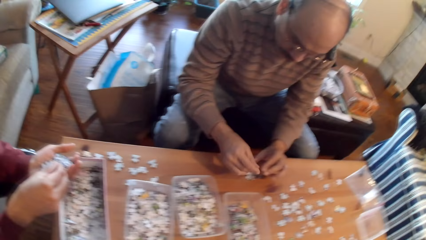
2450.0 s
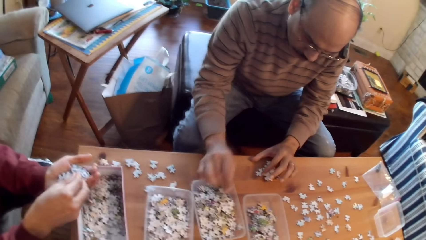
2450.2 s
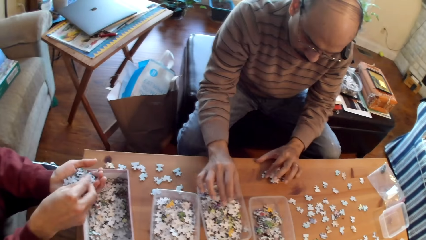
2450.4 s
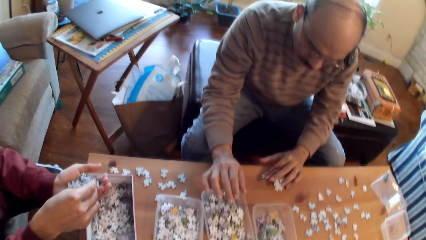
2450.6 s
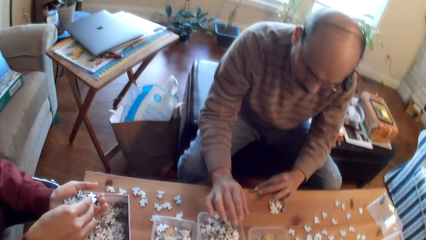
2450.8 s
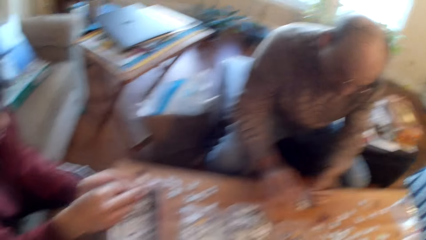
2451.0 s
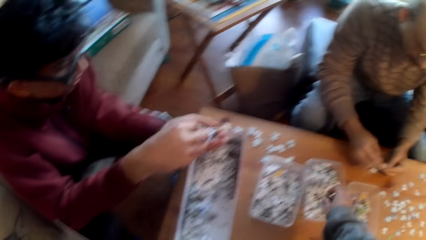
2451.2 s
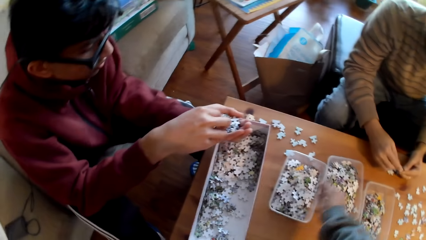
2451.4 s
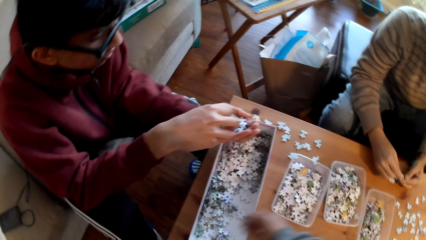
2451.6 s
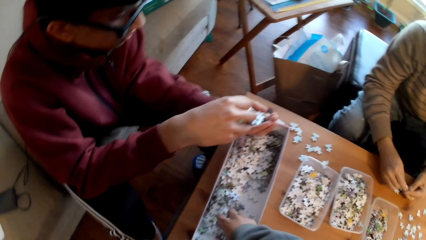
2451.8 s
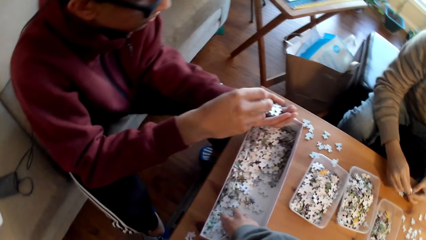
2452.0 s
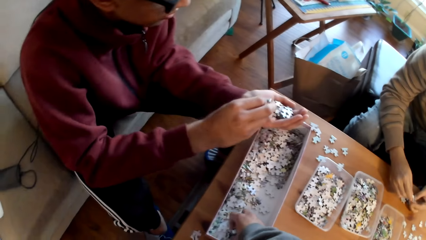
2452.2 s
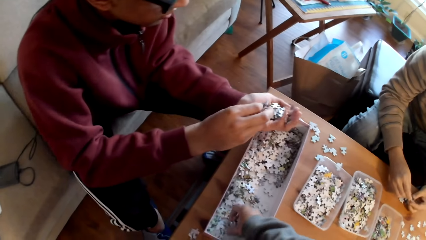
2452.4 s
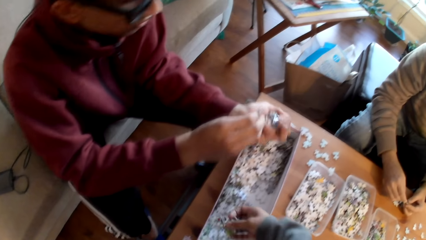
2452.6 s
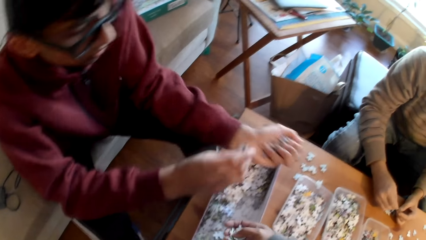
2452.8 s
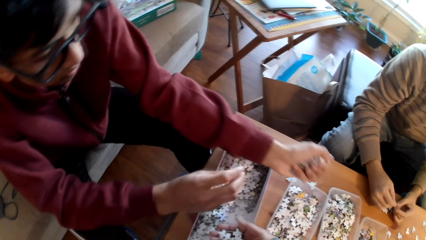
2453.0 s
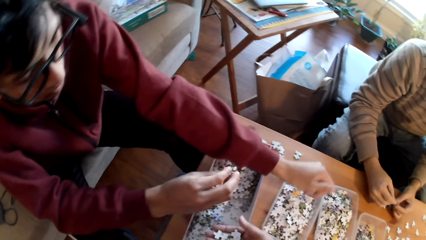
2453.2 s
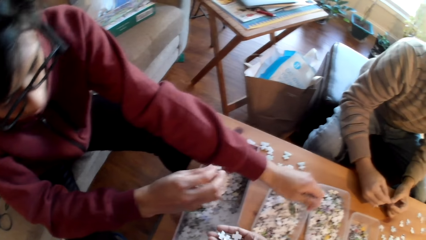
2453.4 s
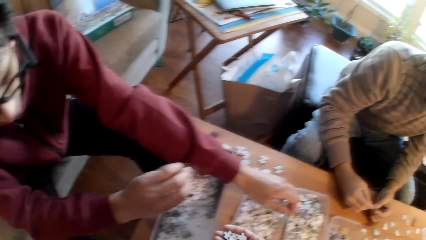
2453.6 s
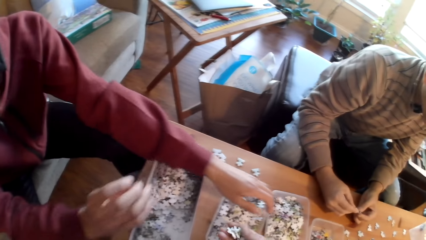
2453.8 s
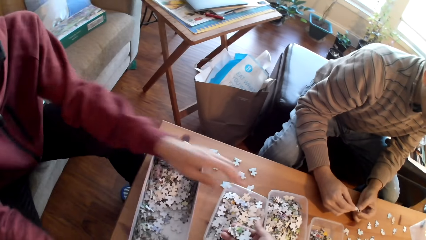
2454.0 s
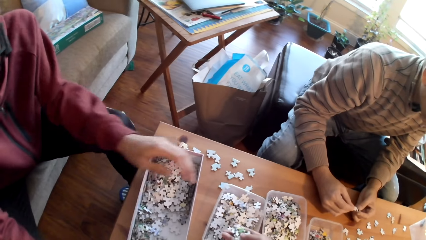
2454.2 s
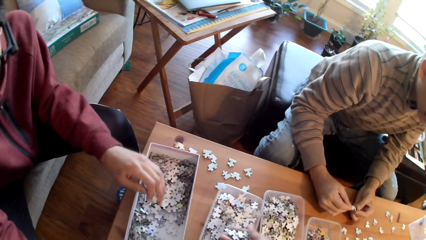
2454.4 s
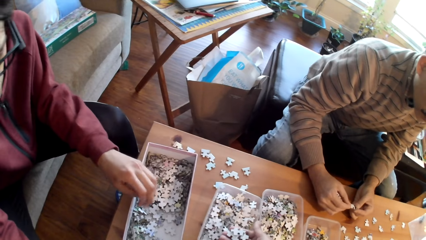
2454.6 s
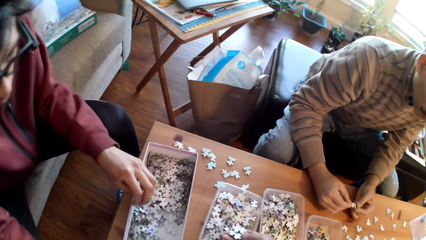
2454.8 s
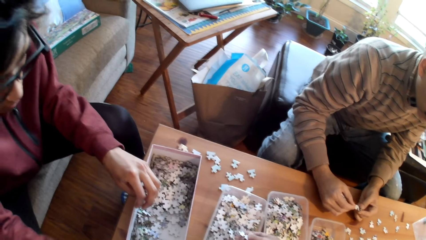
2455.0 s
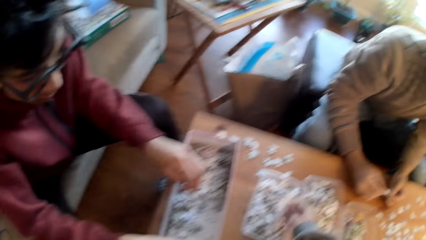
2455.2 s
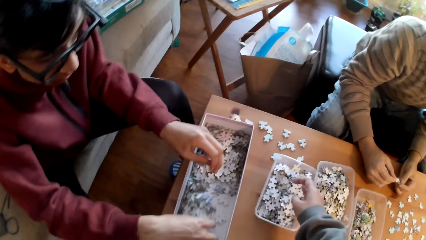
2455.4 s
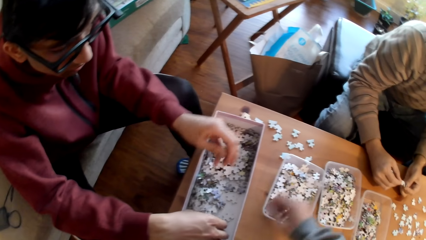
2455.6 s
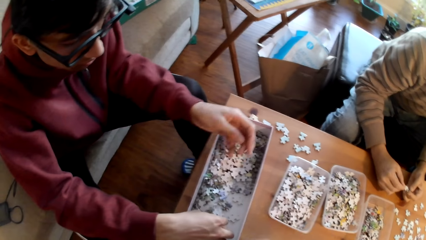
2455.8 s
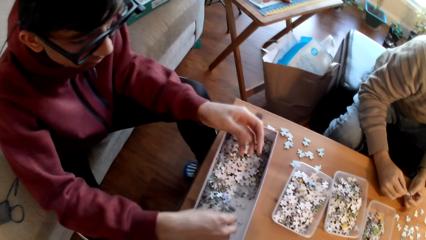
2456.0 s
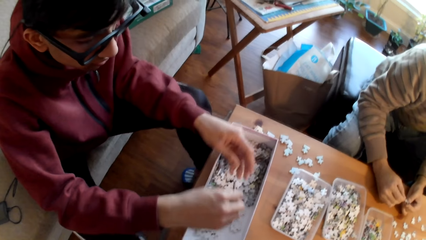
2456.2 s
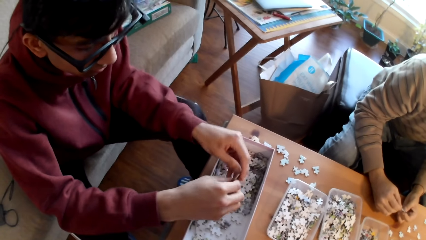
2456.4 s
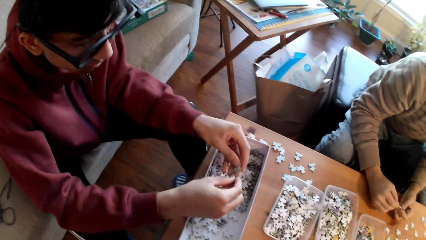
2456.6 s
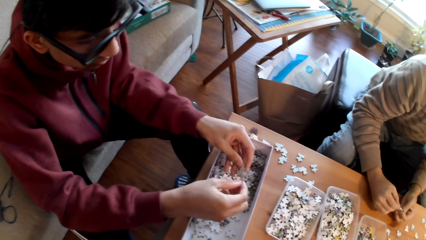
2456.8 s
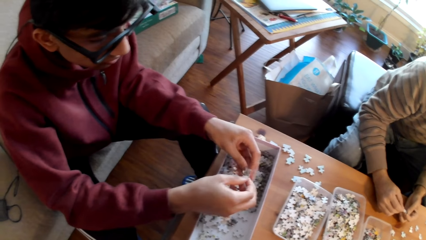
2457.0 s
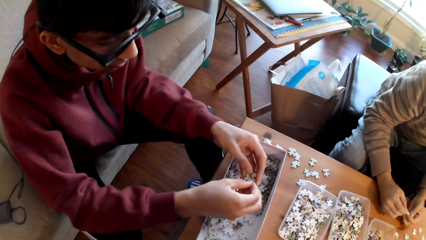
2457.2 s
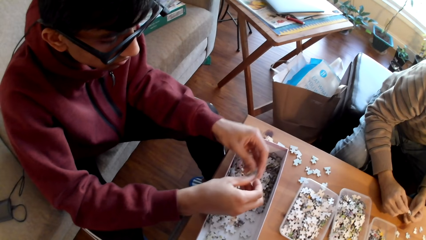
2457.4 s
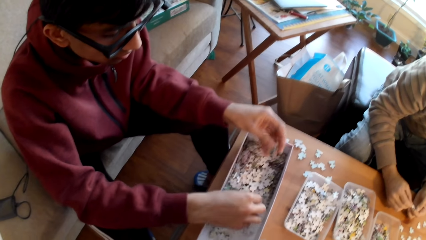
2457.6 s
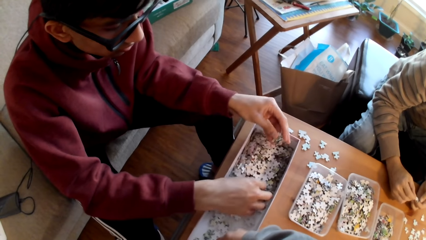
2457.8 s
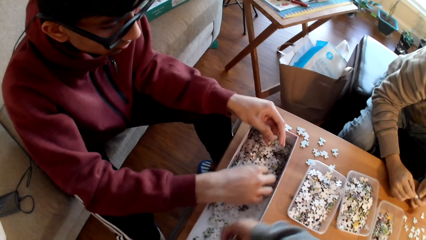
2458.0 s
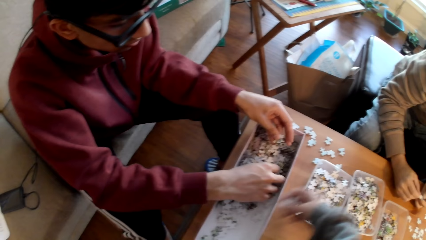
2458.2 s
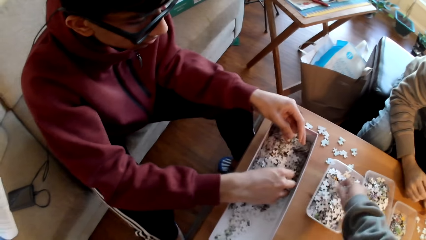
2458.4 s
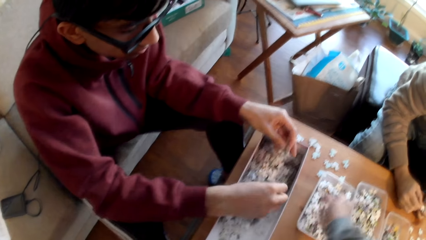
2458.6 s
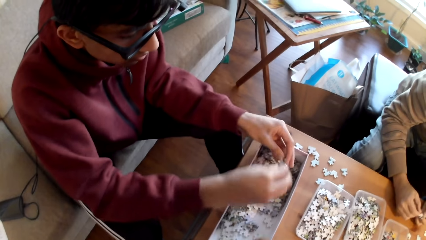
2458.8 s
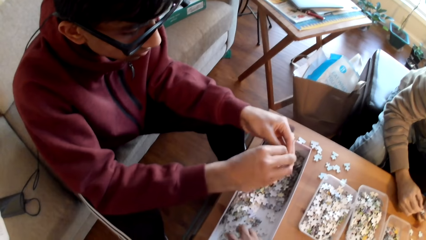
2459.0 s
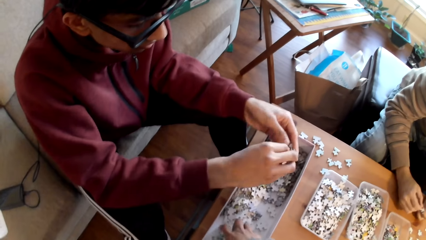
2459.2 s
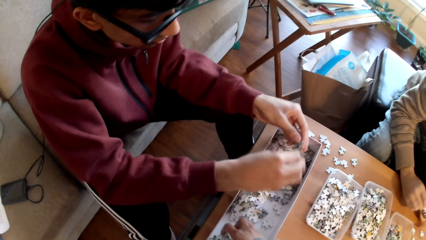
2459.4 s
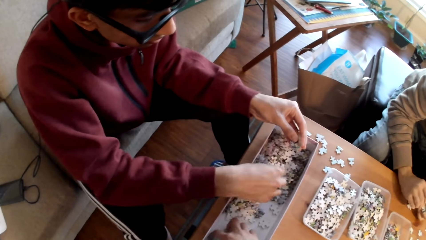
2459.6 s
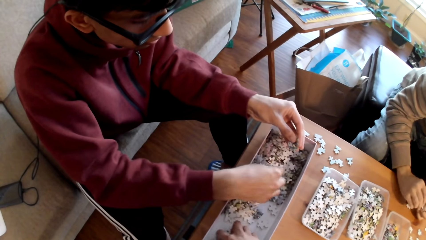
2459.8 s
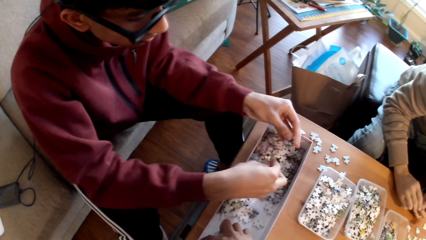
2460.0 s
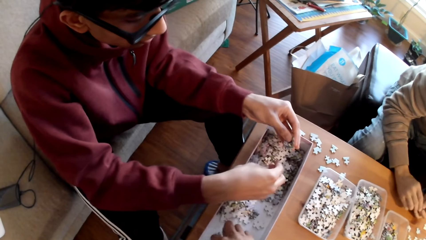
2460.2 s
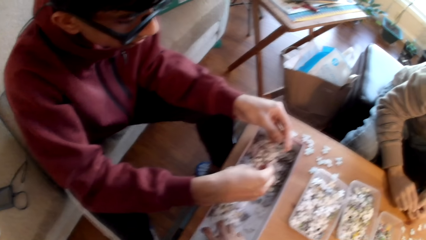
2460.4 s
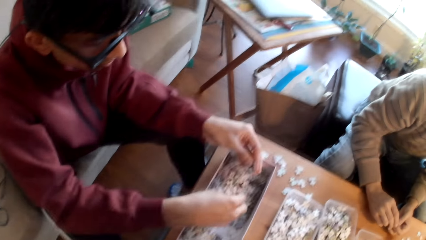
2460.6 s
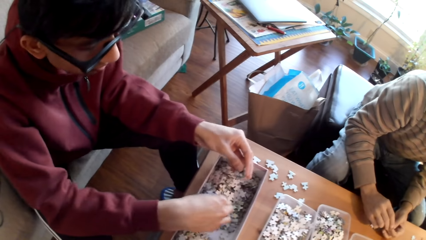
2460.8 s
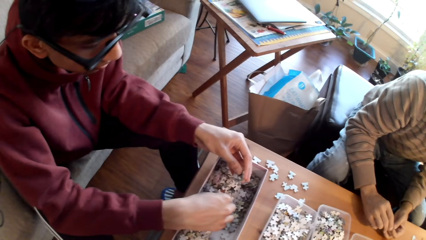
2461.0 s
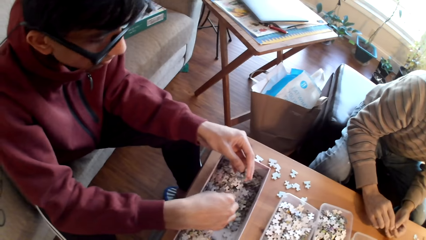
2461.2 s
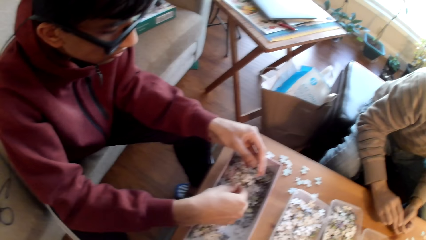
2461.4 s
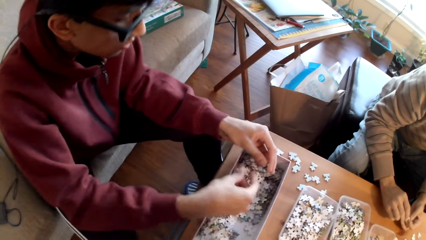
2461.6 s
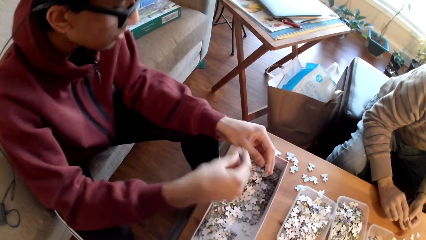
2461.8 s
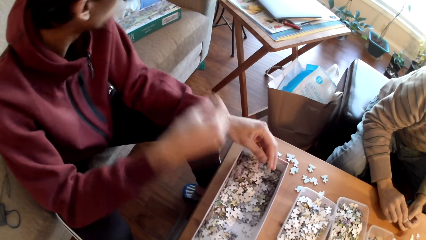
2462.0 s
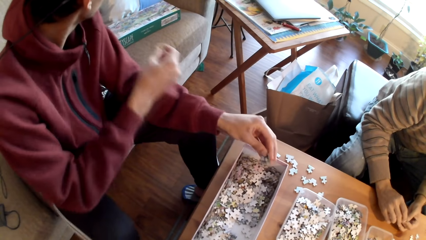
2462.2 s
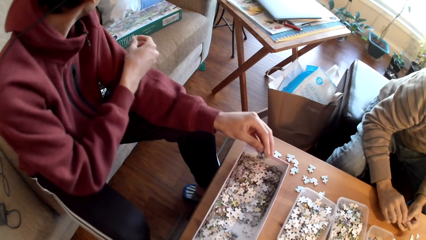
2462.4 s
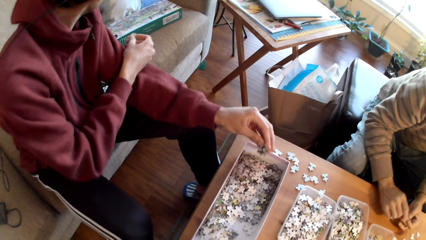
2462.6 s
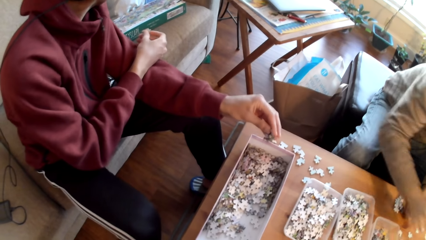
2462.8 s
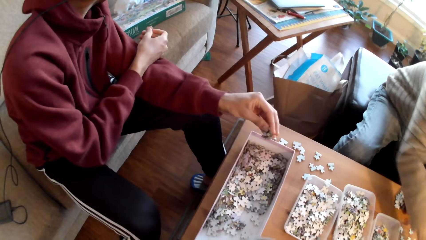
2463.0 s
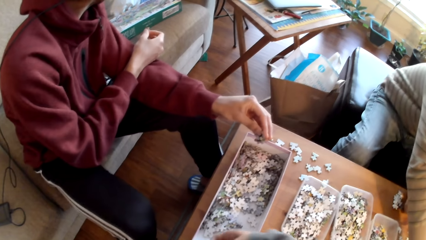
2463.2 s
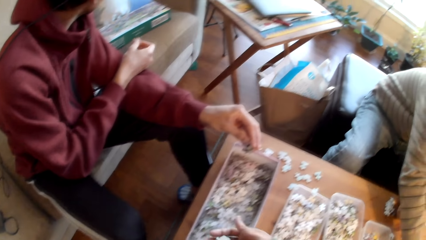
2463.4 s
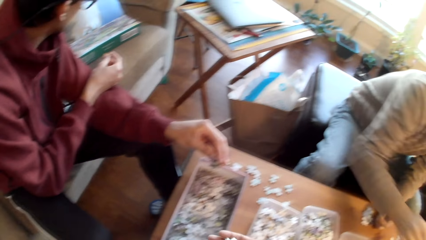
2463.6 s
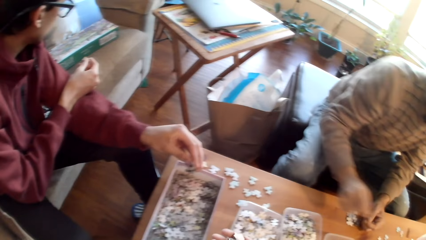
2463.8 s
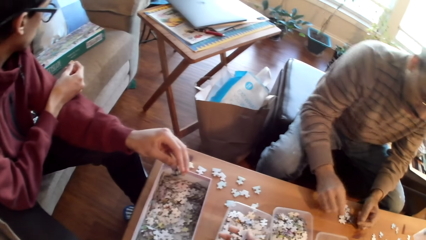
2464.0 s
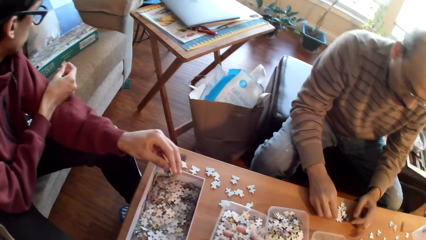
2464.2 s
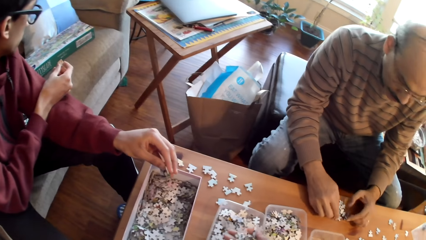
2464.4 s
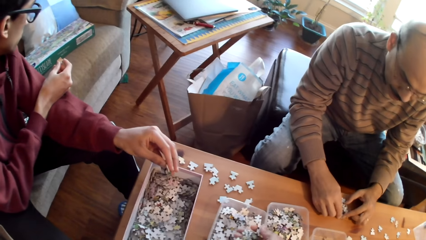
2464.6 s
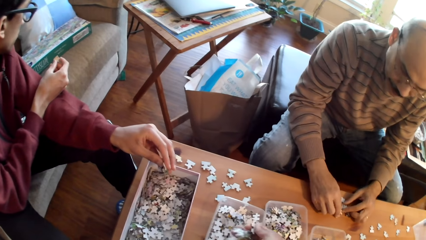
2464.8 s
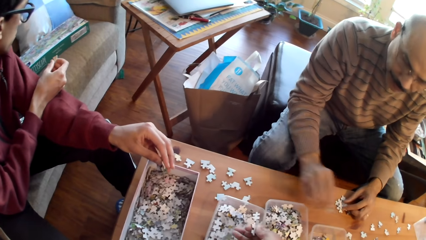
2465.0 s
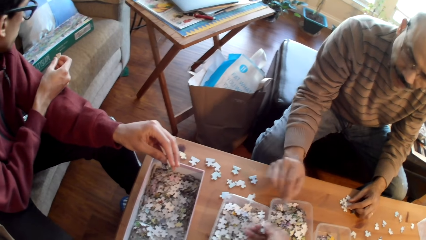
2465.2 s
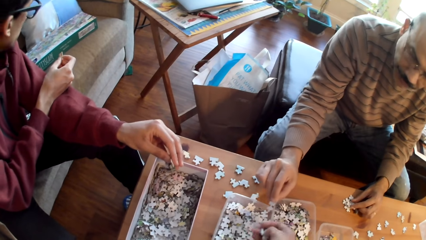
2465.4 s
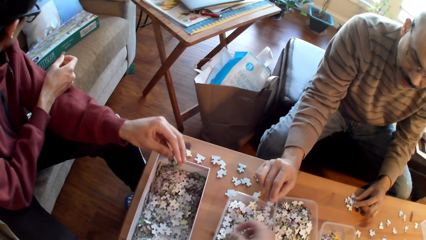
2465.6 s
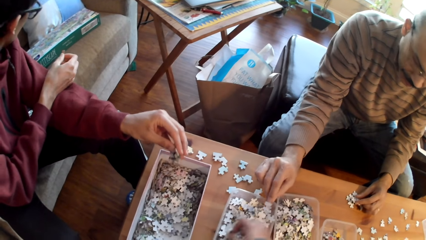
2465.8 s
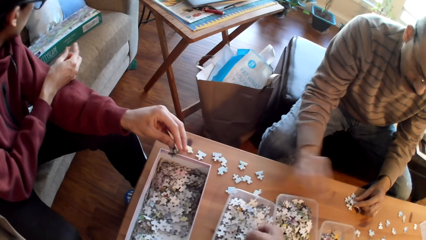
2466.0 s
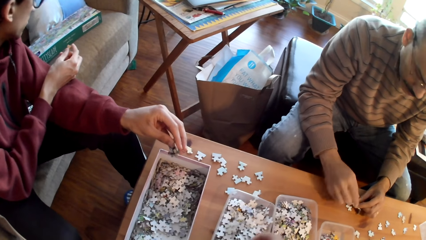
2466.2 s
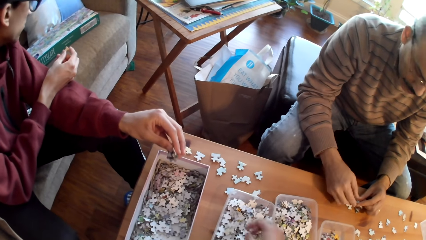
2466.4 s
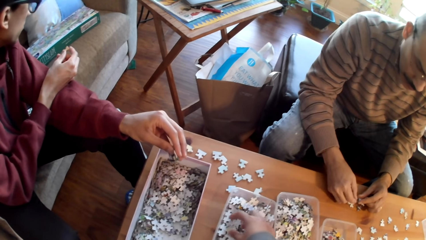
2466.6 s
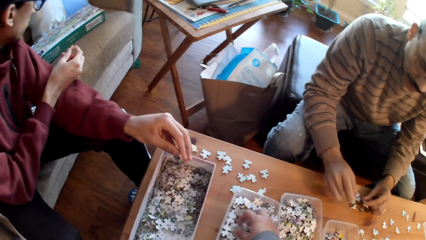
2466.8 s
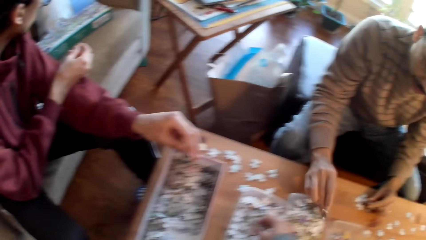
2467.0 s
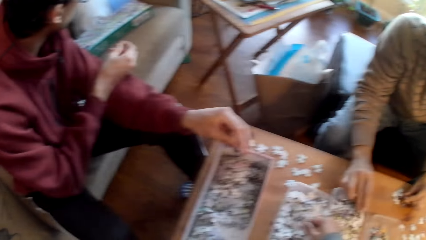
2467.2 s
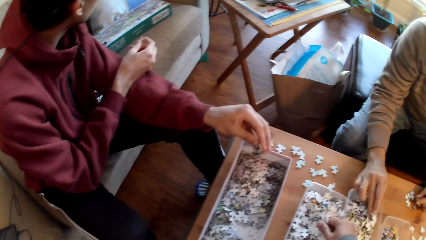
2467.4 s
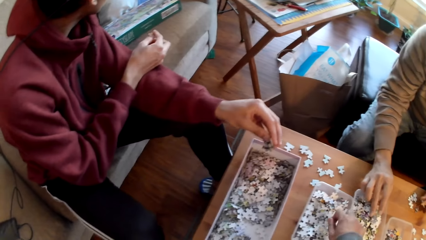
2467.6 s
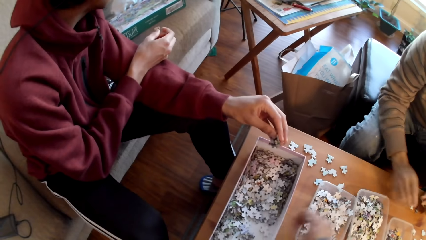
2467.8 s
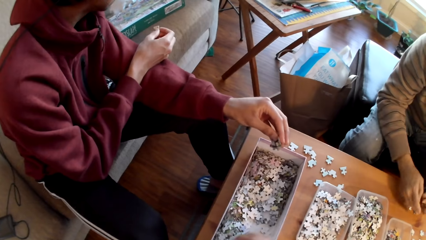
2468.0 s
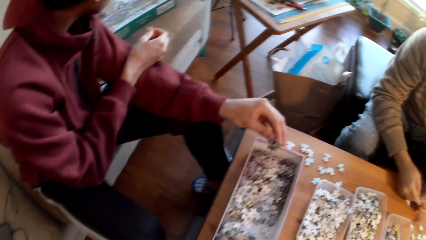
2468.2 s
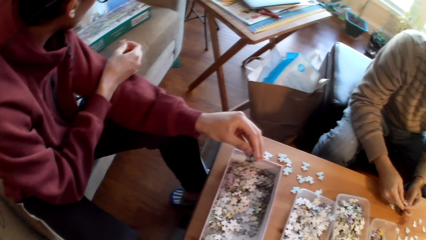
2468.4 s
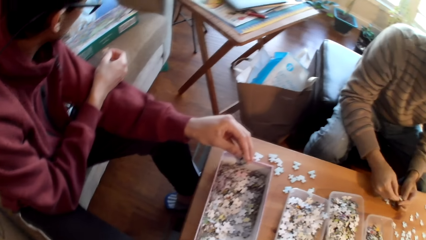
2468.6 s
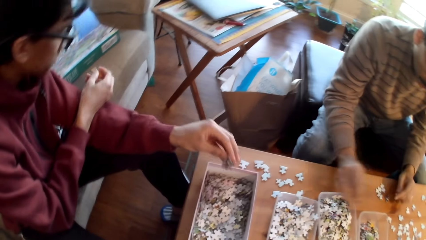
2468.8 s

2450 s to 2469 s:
A man puts a card in the tin. The camera wearer picks a card from the box. Another man puts down the sorted jigsaw puzzle piece. A third man picks a card from the box. The second man sorts jigsaw puzzle pieces. The camera wearer sorts a jigsaw puzzle piece. A fourth man sorts a jigsaw puzzle piece. The second man looks around. The fourth man sorts a jigsaw puzzle piece. The camera wearer sorts a jigsaw puzzle piece. They put a card in the tin. The second man sorts jigsaw puzzle pieces.
